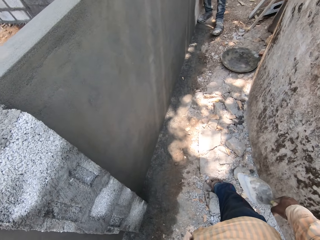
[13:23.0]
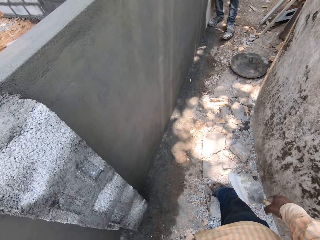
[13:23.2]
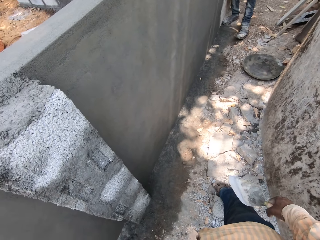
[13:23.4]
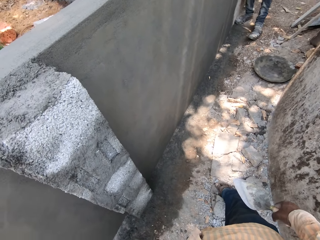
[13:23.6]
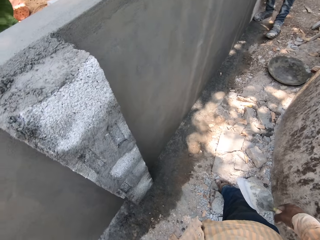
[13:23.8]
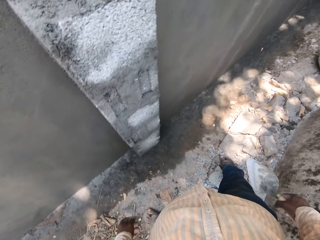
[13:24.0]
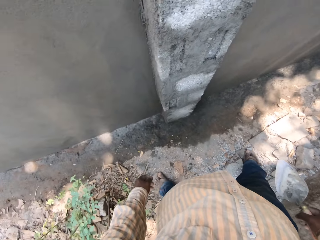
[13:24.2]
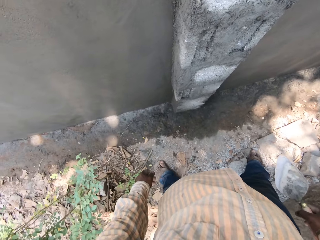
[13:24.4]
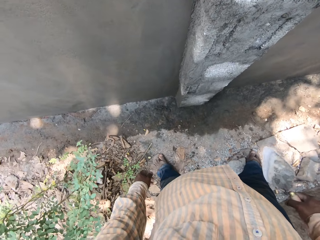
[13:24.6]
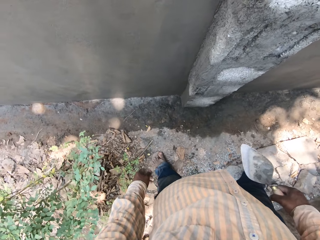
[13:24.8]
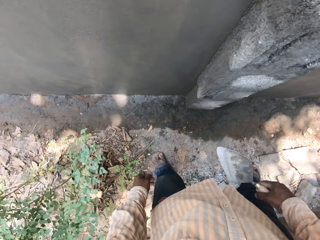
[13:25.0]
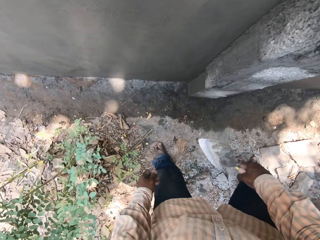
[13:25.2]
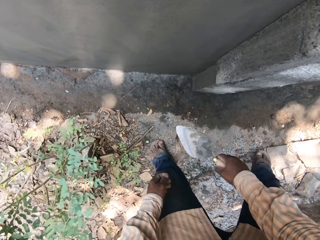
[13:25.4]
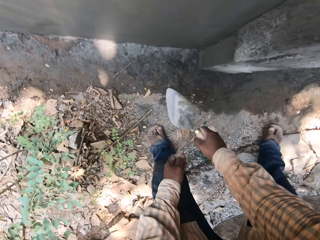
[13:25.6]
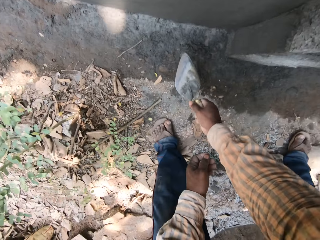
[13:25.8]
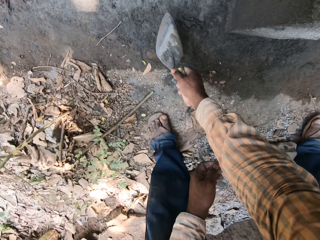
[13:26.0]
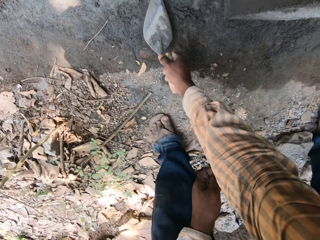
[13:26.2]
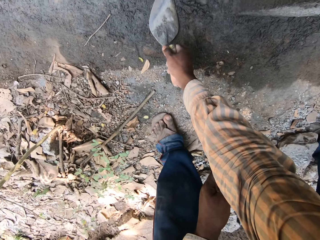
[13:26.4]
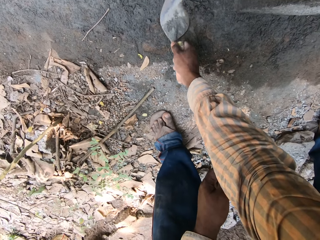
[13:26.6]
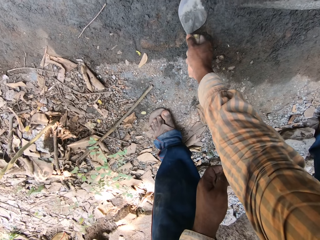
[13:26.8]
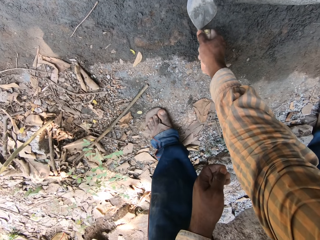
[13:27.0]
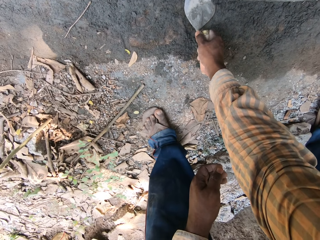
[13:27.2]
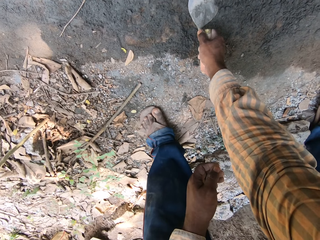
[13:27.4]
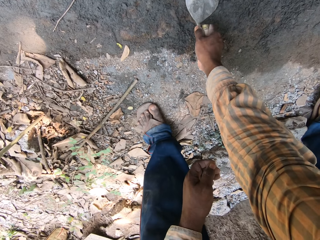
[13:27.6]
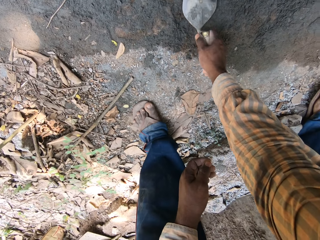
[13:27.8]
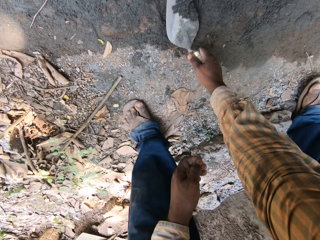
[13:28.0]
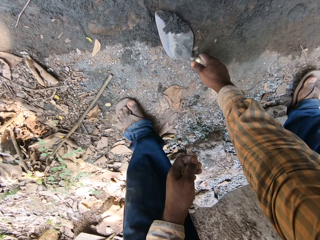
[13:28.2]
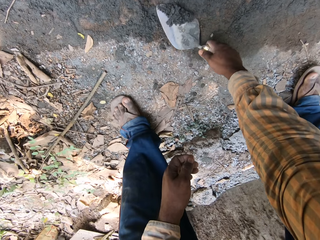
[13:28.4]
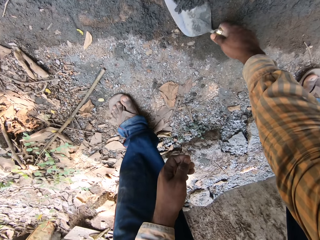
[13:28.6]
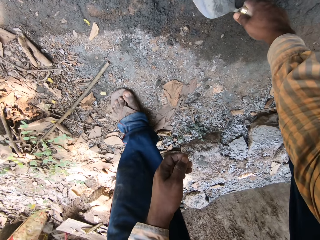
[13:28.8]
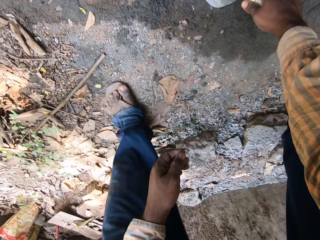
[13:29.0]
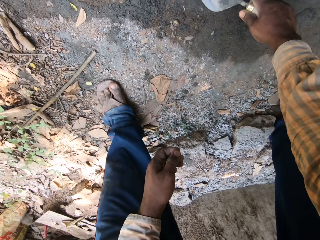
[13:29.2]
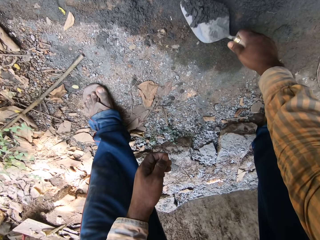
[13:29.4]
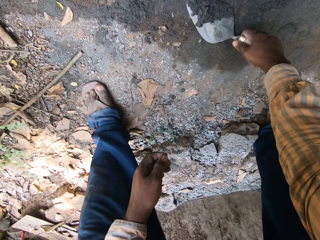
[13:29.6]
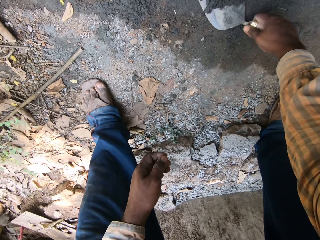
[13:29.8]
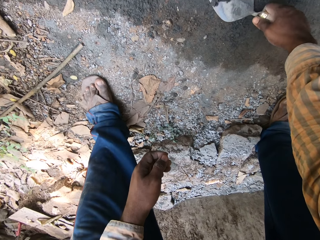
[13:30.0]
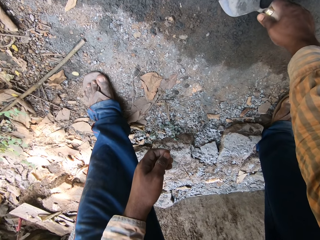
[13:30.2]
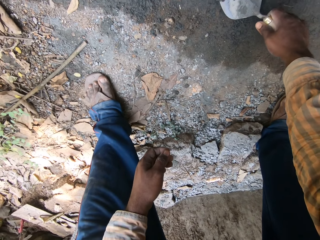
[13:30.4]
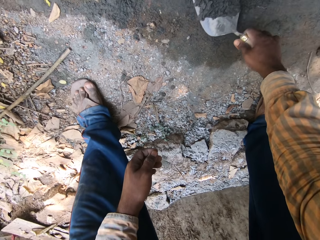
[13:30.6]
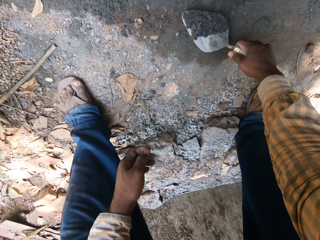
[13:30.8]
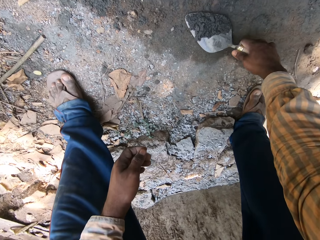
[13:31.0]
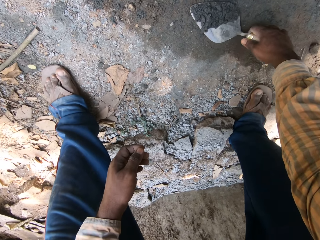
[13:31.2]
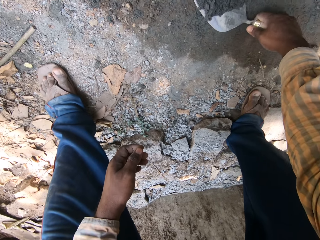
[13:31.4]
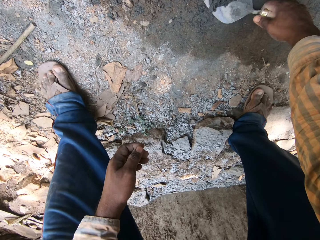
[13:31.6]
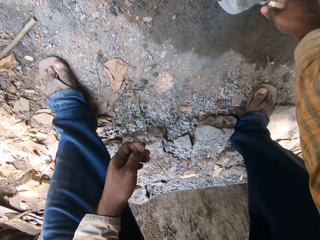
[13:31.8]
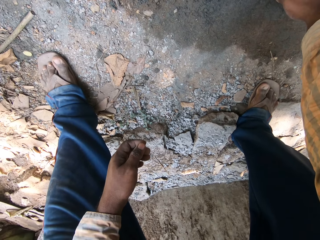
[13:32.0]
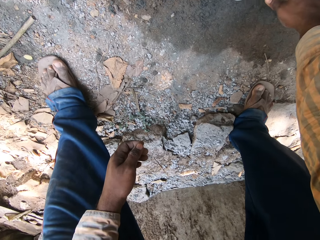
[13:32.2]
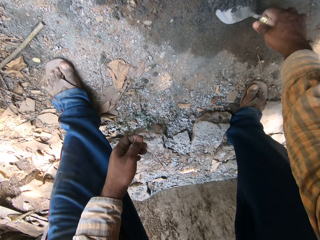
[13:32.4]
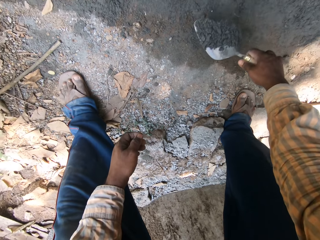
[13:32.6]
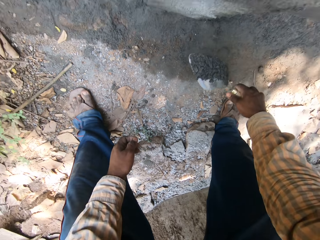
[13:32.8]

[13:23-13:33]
The camera wearer looks around. He packs cement from the ground with the trowel in his right hand.

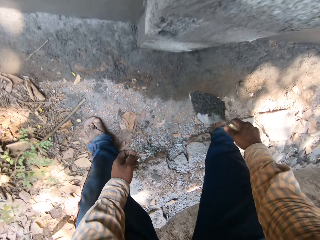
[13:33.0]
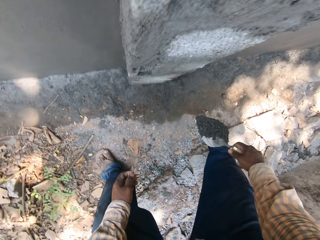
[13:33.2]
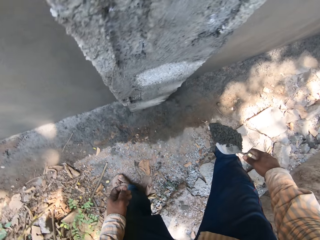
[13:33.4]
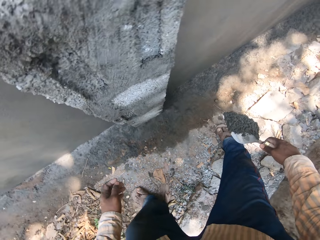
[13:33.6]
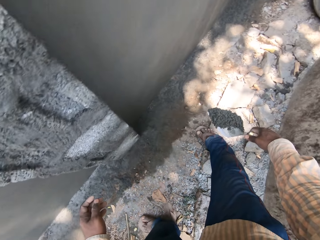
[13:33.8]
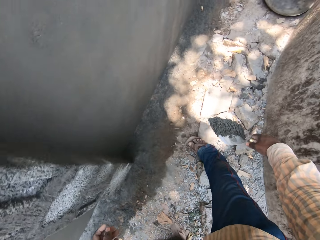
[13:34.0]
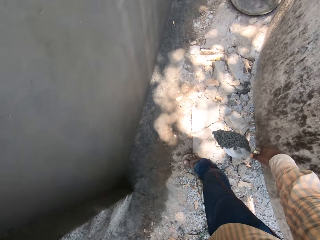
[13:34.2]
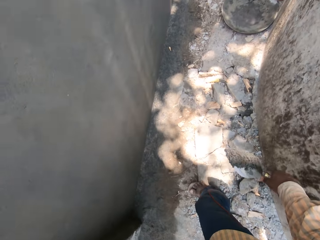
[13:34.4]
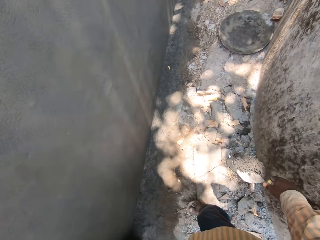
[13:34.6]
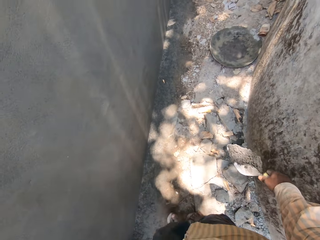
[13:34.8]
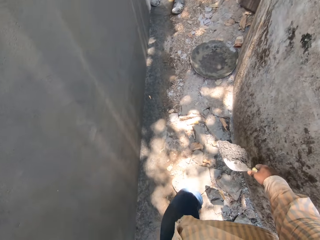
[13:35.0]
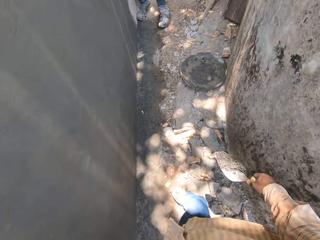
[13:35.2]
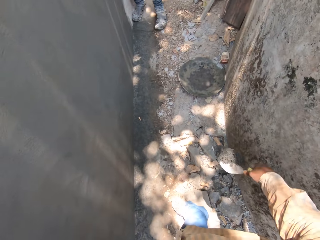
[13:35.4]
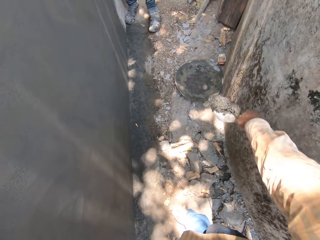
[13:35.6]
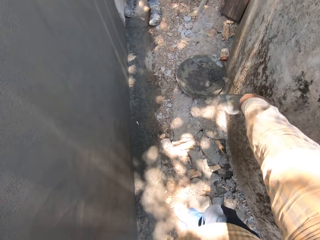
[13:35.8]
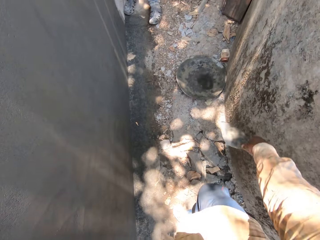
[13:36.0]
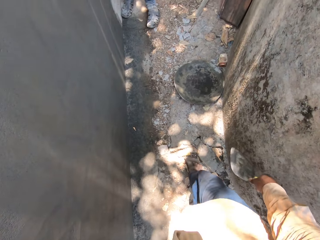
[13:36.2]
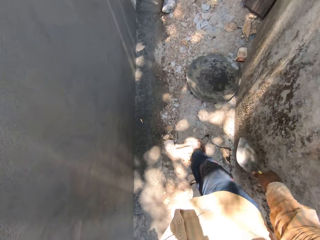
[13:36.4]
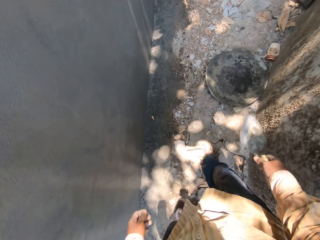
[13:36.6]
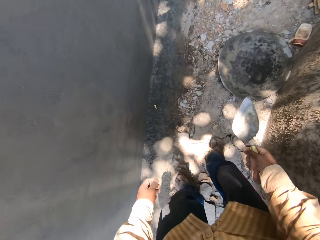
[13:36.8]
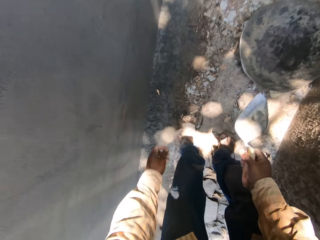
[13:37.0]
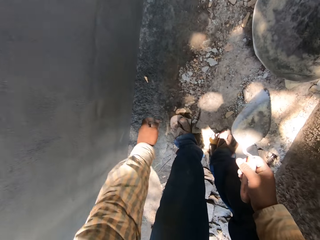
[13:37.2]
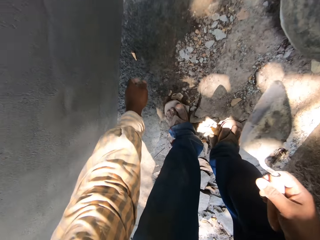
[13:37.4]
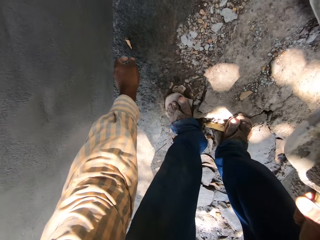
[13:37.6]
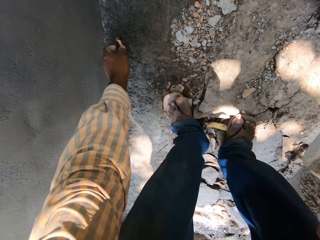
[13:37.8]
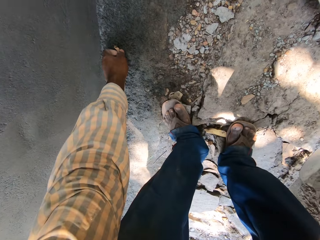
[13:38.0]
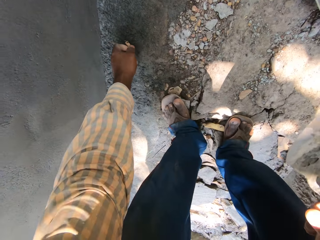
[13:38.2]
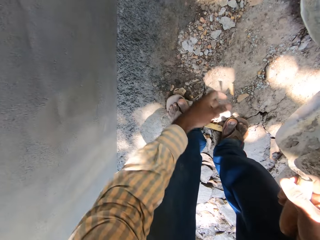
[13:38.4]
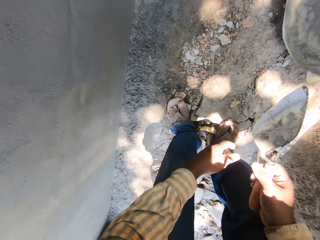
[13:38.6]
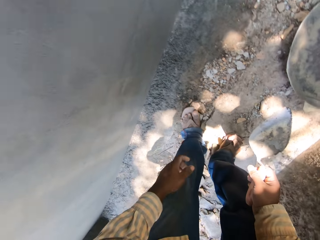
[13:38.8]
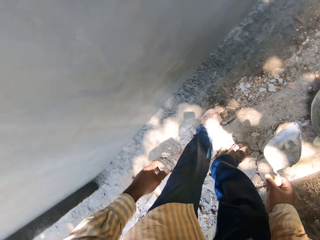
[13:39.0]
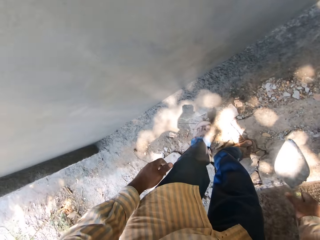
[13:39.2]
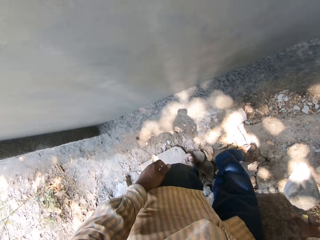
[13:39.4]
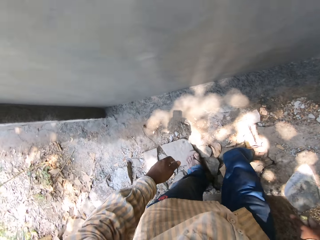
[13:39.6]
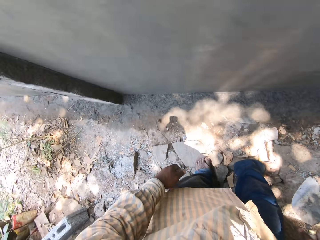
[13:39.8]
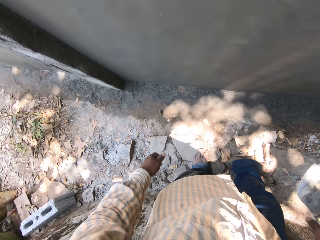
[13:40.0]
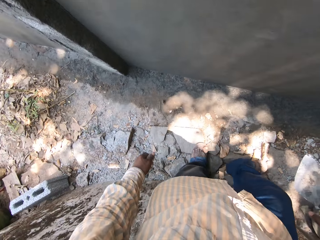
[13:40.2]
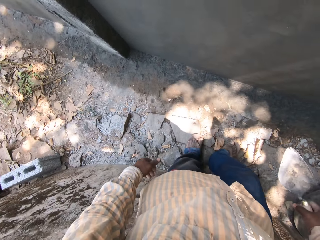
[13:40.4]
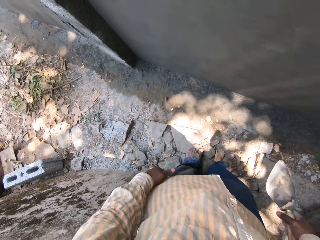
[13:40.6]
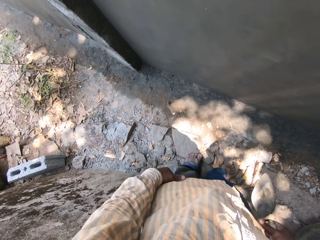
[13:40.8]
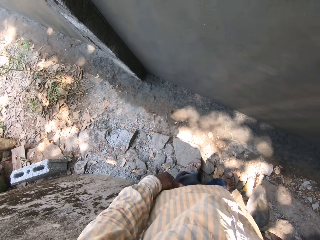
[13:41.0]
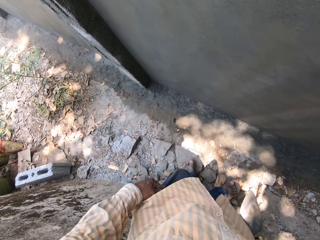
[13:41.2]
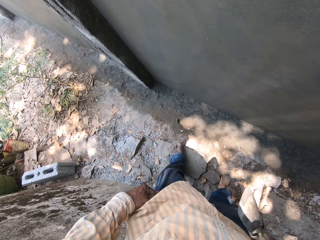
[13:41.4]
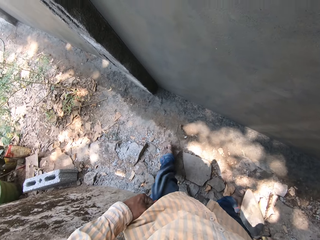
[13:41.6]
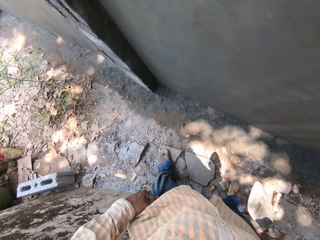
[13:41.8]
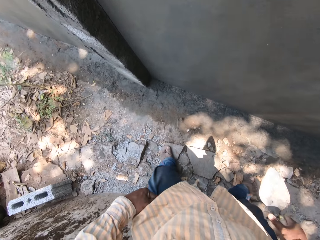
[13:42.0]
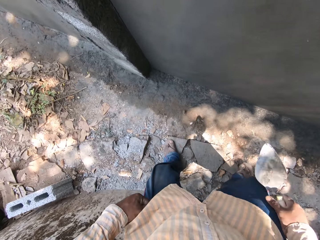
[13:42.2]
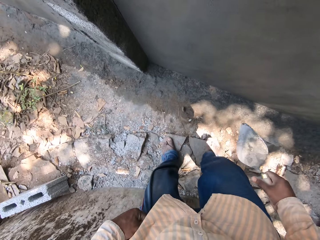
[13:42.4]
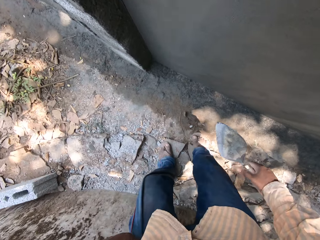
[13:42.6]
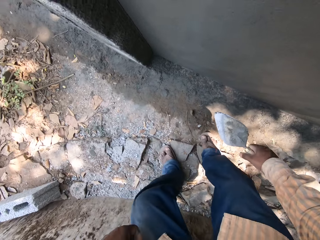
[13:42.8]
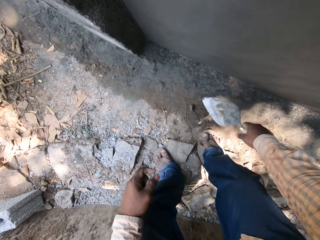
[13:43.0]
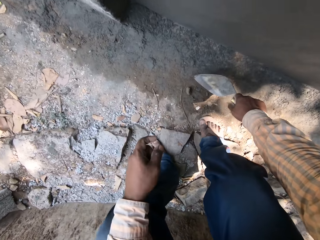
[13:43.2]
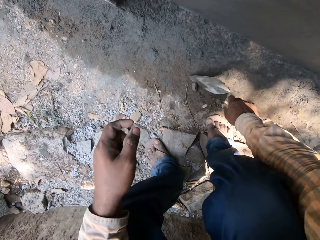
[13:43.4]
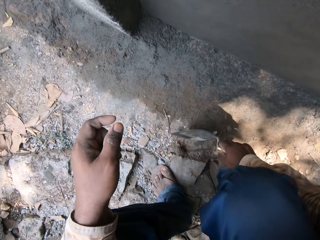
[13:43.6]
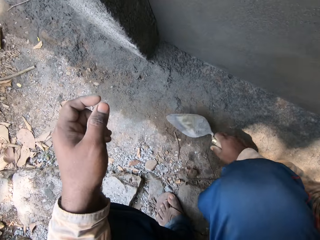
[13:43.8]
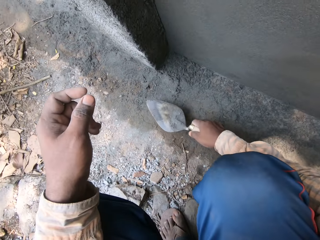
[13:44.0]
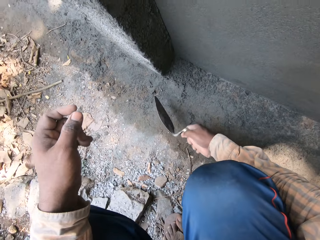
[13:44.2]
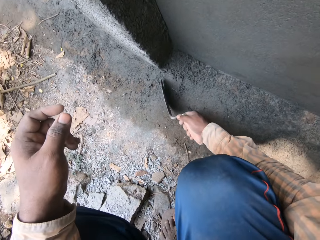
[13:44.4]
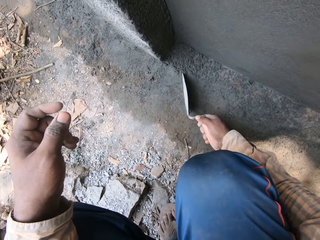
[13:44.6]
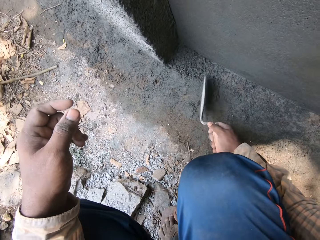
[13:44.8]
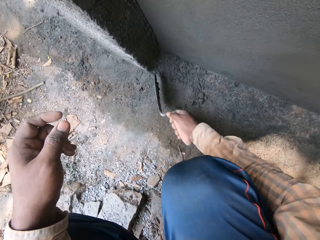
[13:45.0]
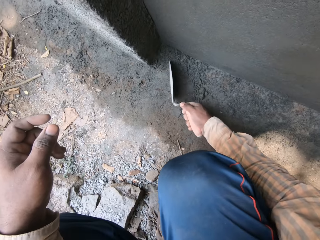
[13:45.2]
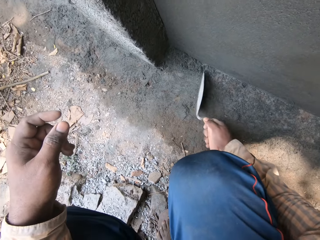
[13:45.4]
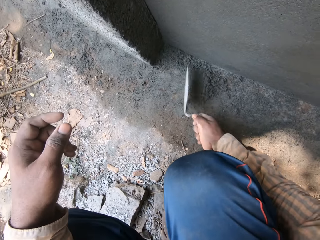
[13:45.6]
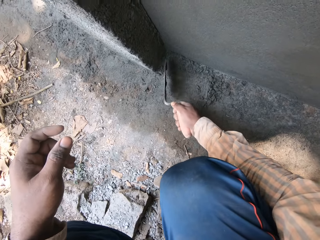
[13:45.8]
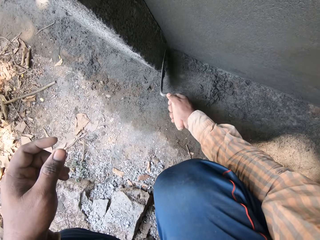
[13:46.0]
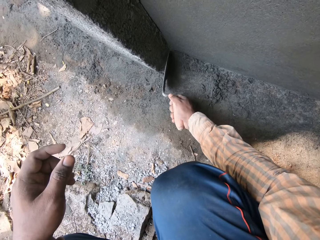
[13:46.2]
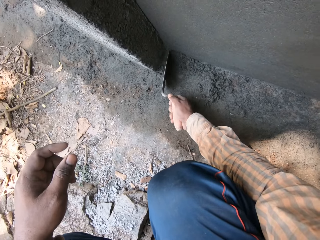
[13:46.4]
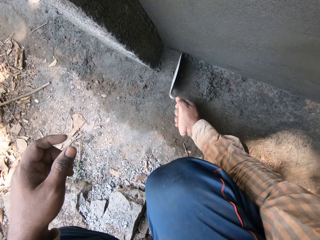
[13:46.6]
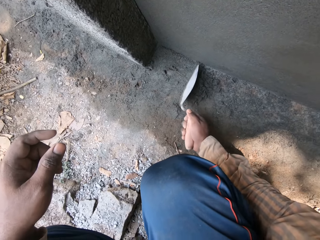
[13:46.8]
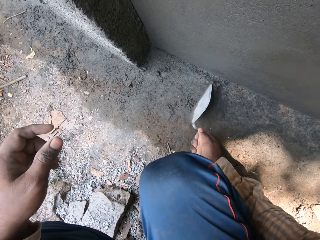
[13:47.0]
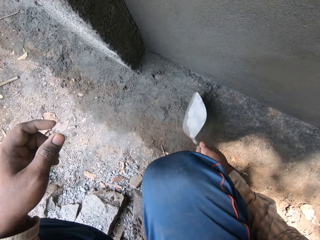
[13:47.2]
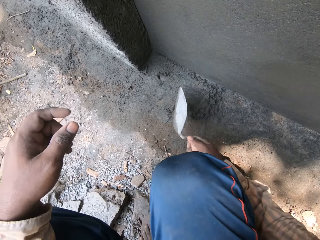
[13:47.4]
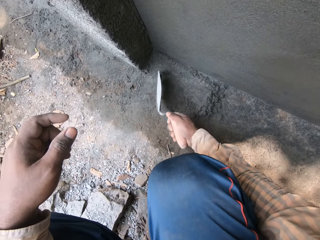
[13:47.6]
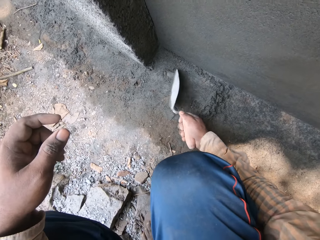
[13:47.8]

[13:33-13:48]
The camera wearer throws the cement from the trowel in his right hand into the headpan. He picks up a leaf from the ground with his left hand. He throws the leaf on the ground with his left hand. He looks around. He moves a stone on the ground with the trowel in his right hand. He moves cement on the ground with the trowel in his right hand.
